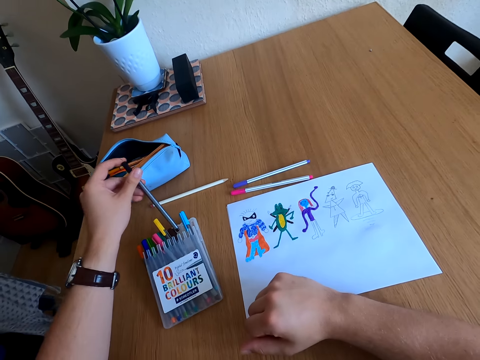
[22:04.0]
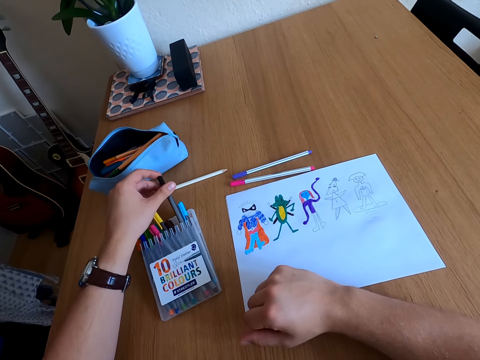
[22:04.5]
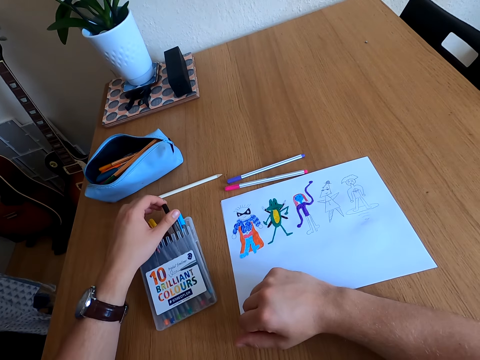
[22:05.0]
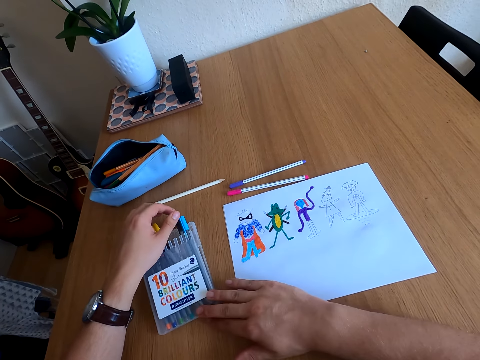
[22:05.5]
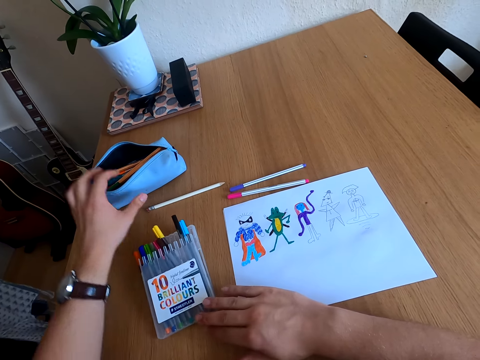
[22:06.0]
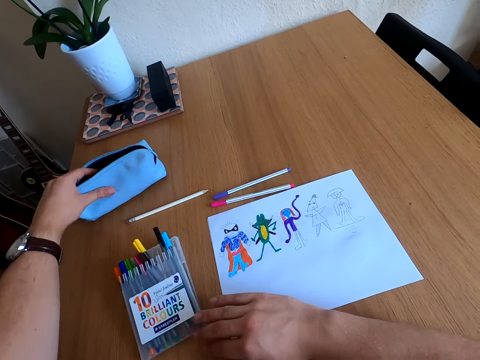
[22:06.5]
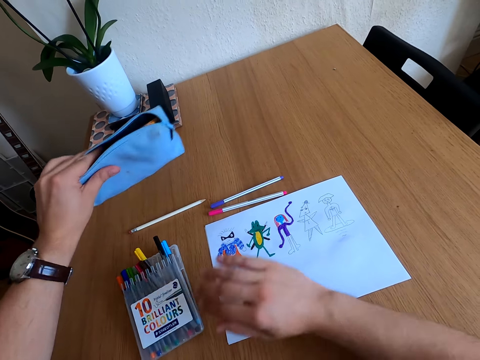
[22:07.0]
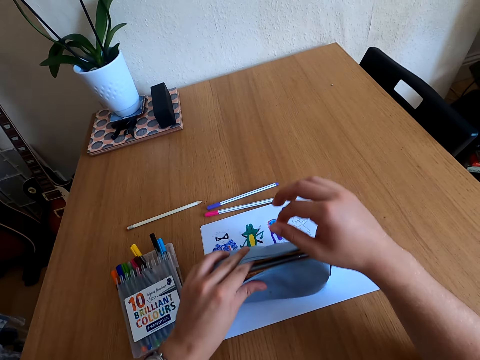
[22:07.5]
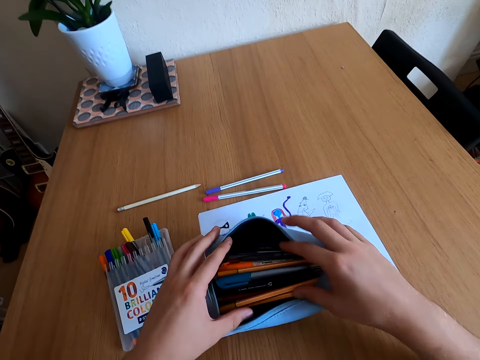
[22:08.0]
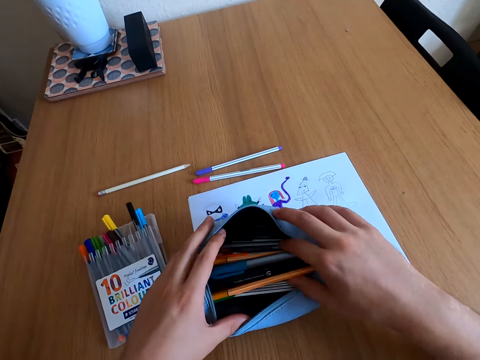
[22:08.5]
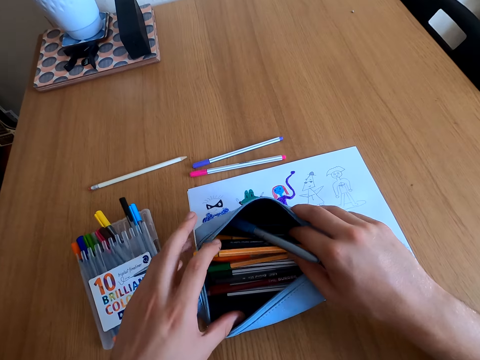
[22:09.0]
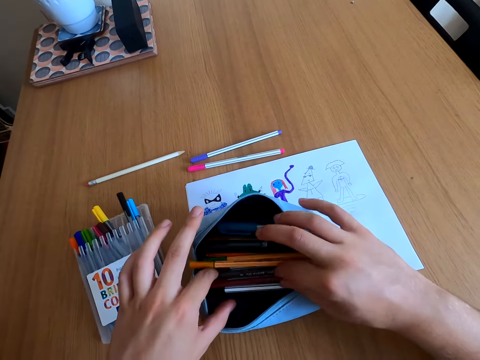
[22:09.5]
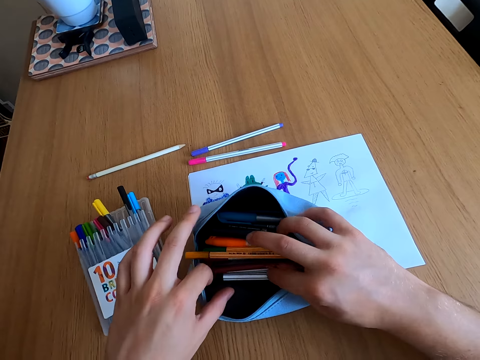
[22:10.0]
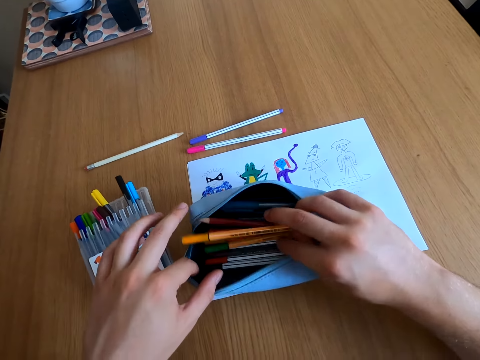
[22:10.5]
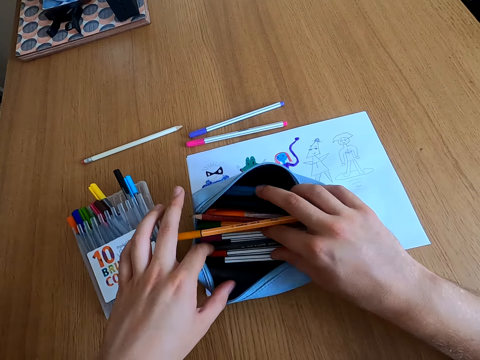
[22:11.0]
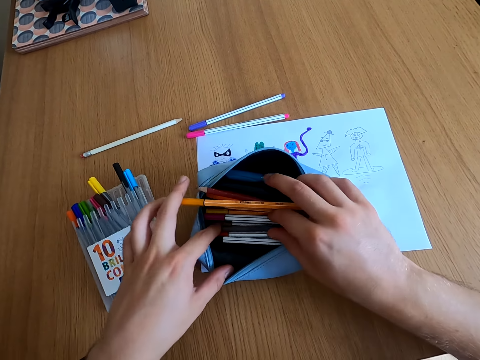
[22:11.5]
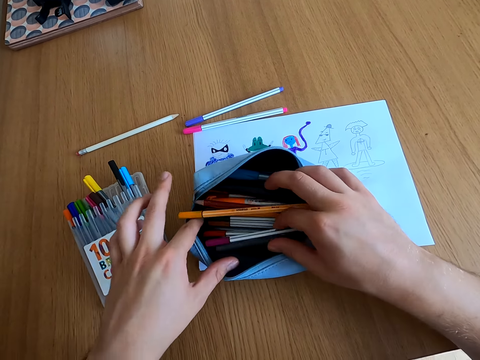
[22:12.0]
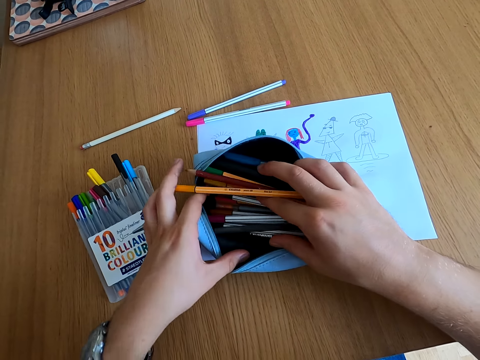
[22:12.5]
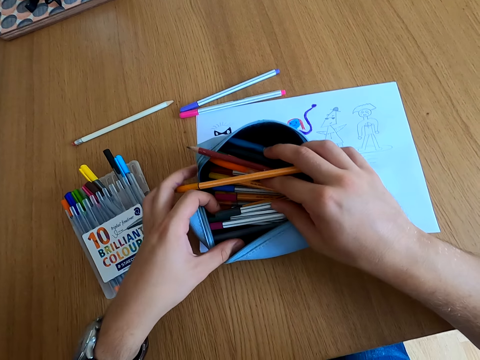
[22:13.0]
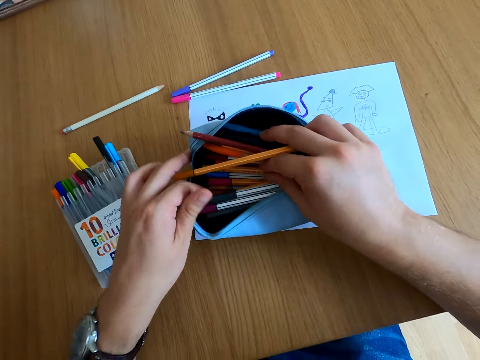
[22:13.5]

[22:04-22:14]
The camera wearer places the color pen in the kit. They pick up a pouch bag, place the pouch bag on the table, and check in the pouch bag.

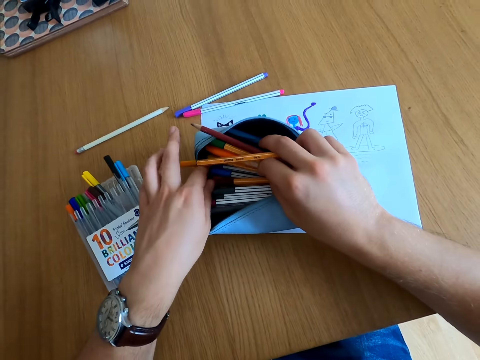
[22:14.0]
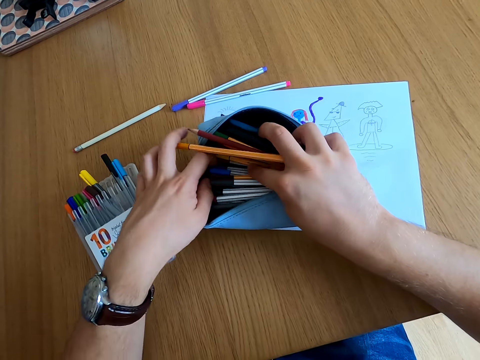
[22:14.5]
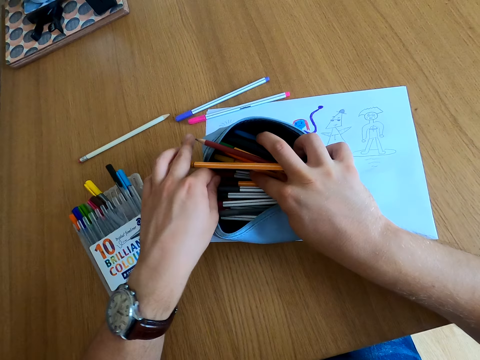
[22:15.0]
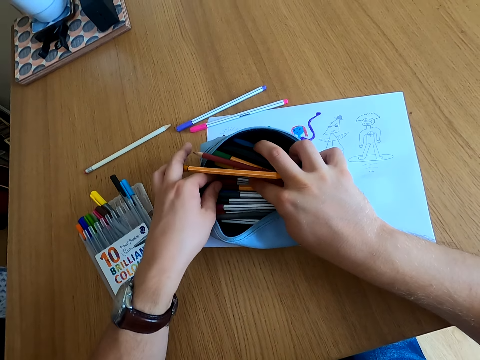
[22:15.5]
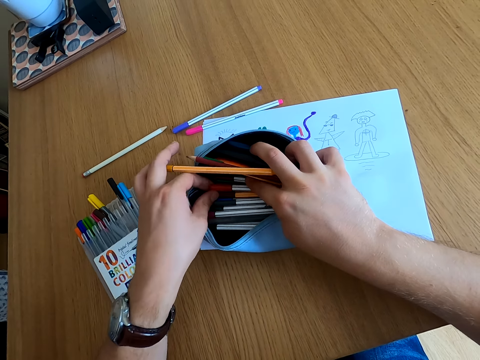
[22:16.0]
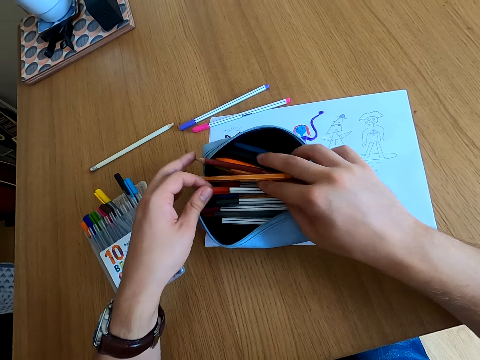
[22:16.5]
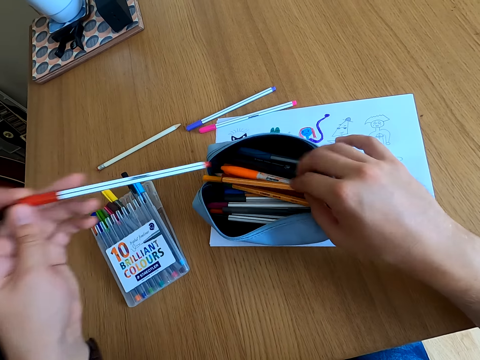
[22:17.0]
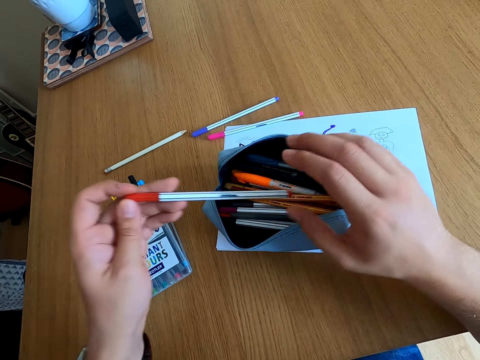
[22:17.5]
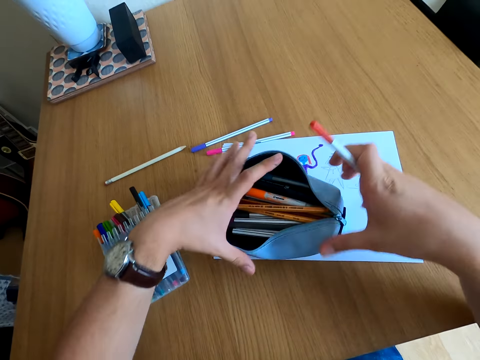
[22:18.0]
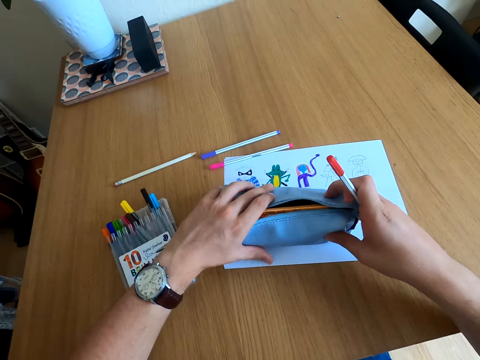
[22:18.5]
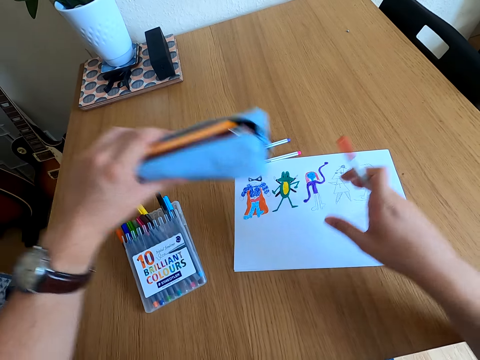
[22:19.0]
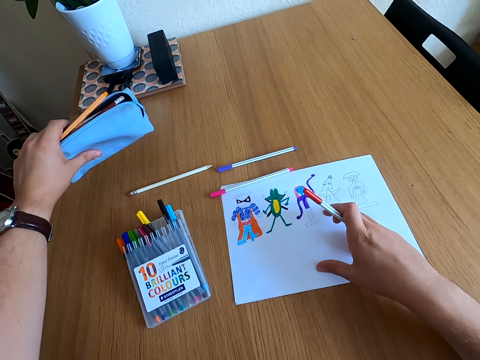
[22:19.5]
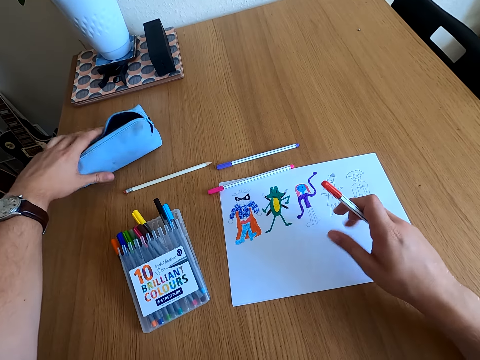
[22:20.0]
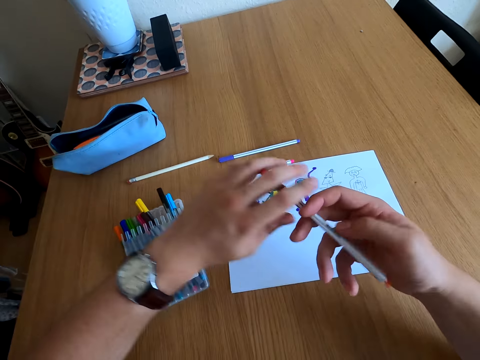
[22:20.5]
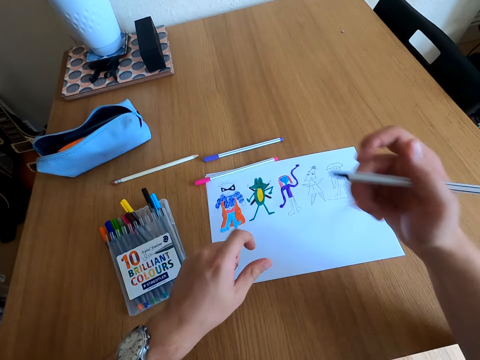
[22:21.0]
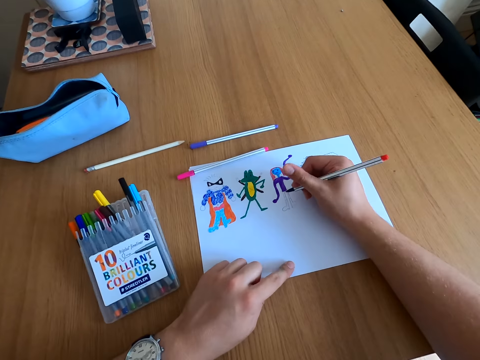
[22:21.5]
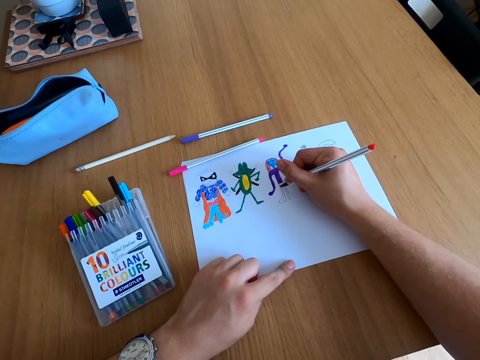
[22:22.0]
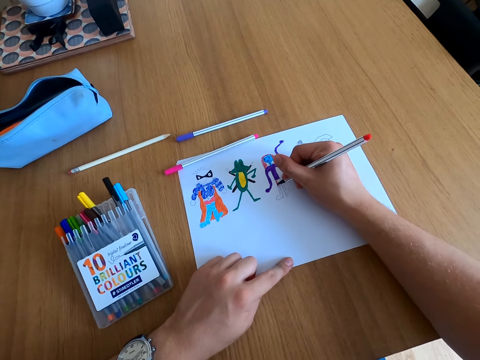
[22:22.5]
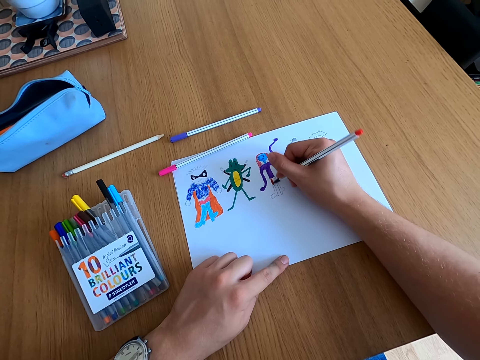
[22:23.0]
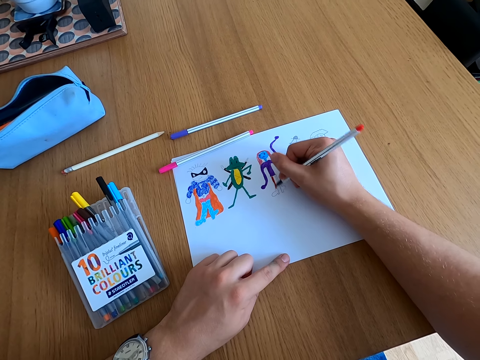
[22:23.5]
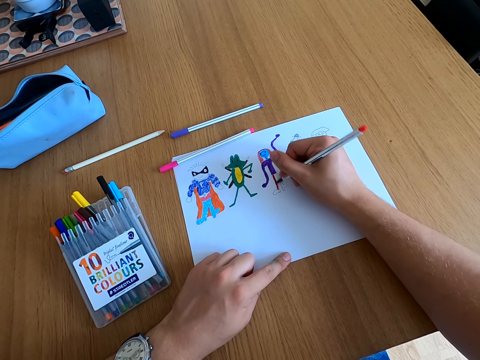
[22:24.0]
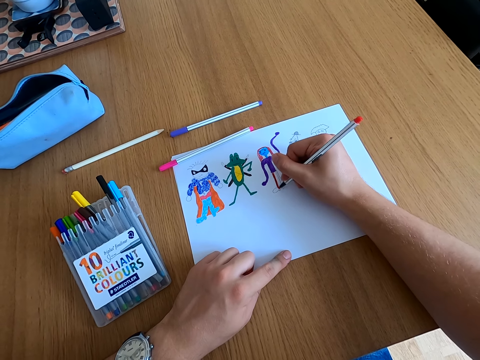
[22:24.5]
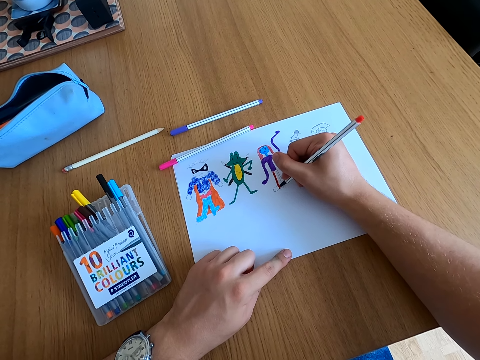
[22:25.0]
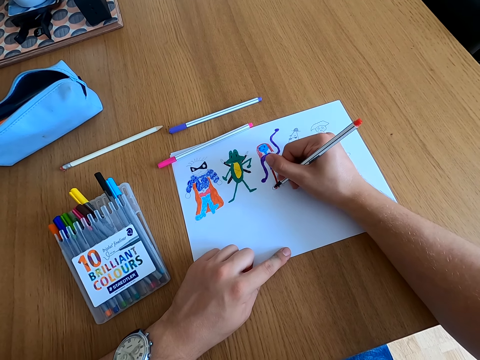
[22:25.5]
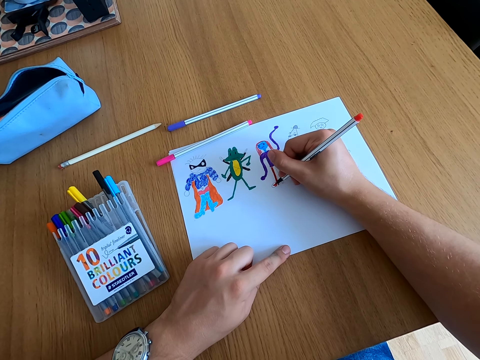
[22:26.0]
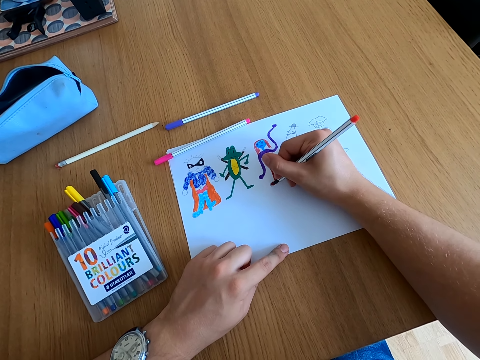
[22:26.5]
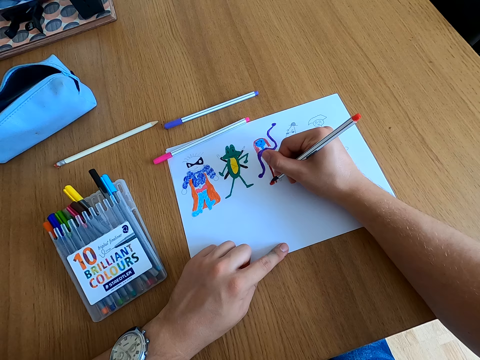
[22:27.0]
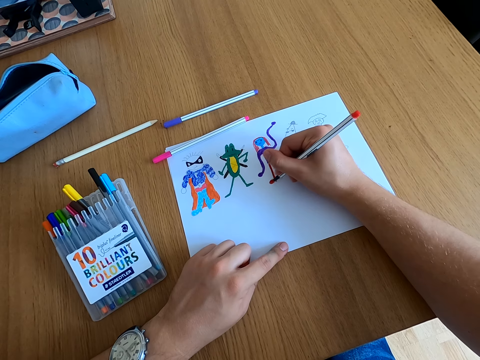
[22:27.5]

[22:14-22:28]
The camera wearer picks up a color pen. He exchanges the color pen on his hands. He picks up the pouch bag and places the pouch bag on the table. He opens the color pen lid and colors a drawing.

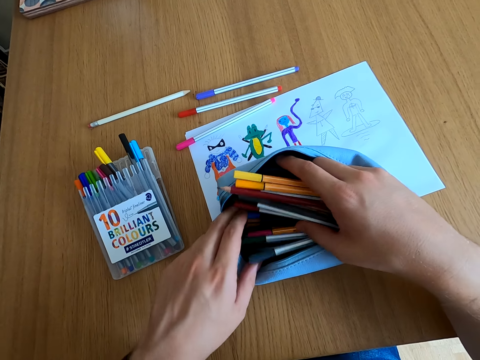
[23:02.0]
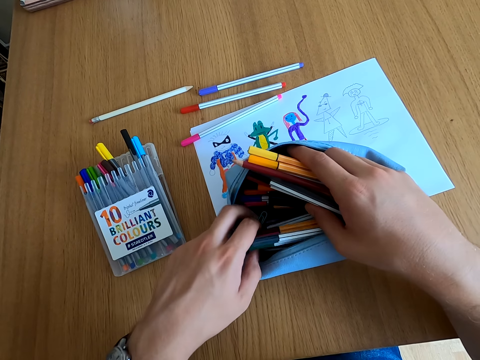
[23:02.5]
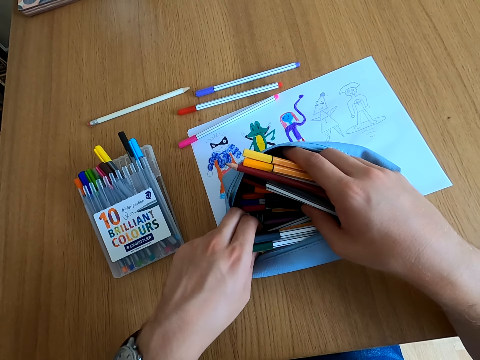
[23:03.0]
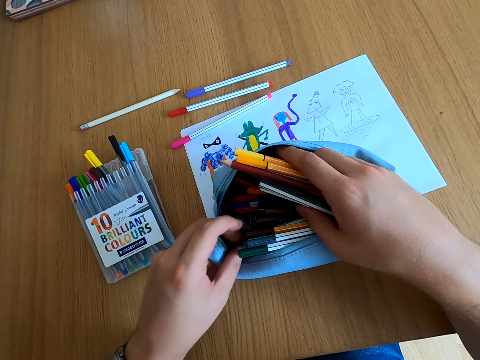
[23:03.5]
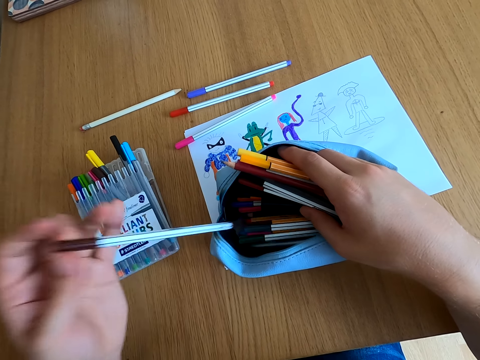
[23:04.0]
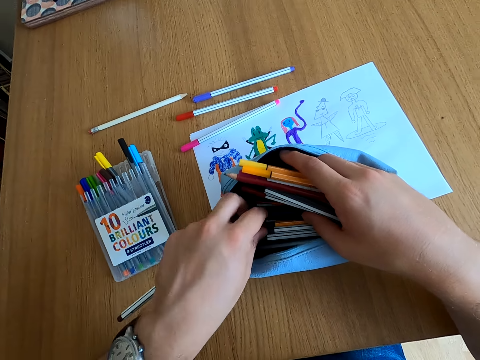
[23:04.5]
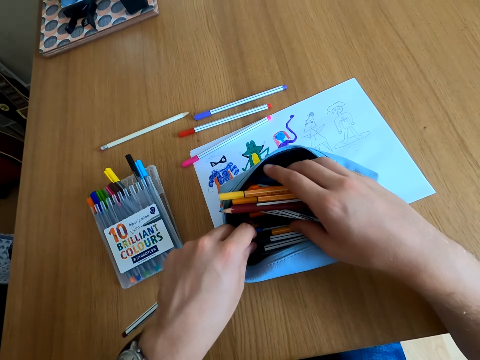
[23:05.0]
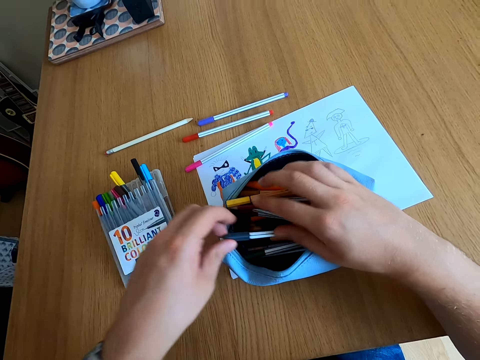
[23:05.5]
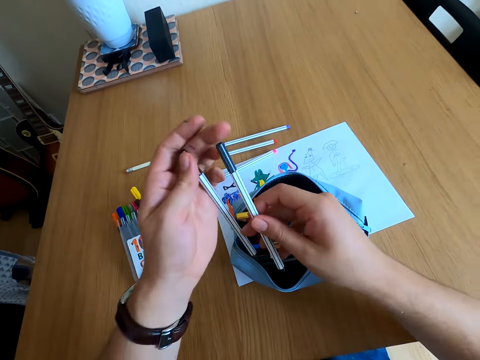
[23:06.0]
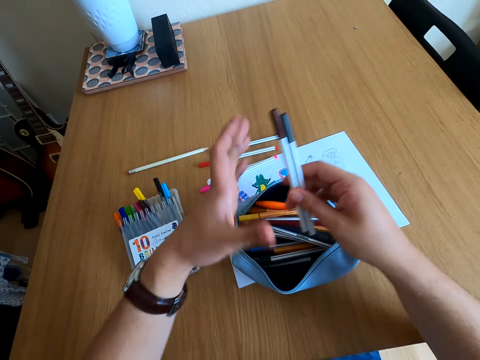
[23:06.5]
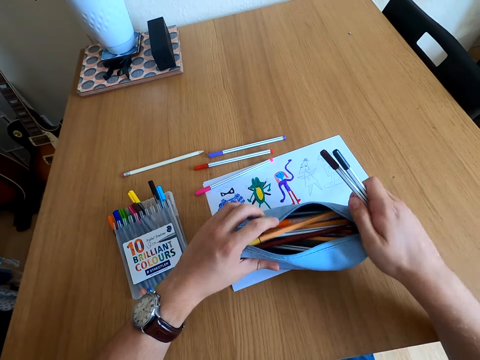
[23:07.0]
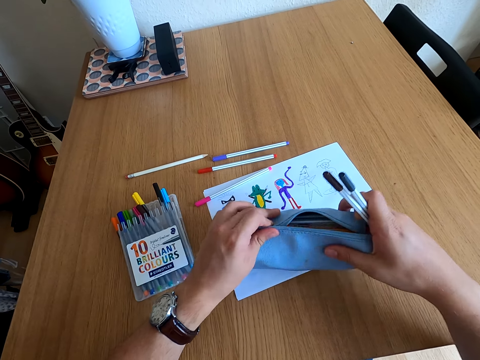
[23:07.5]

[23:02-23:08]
The camera wearer picks up pens. He exchanges the color pens on his hands and picks up a pouch bag.
